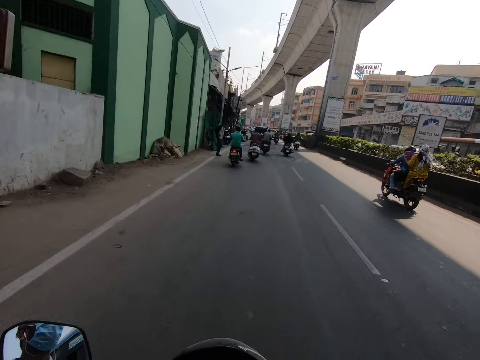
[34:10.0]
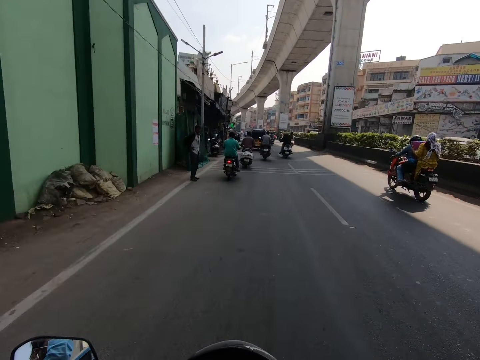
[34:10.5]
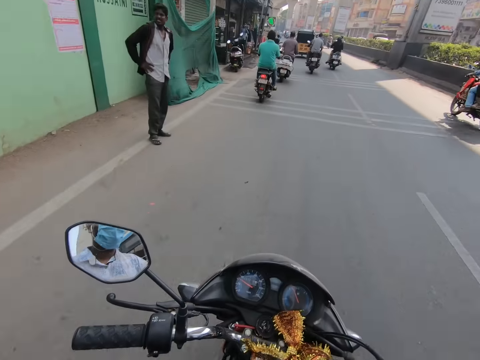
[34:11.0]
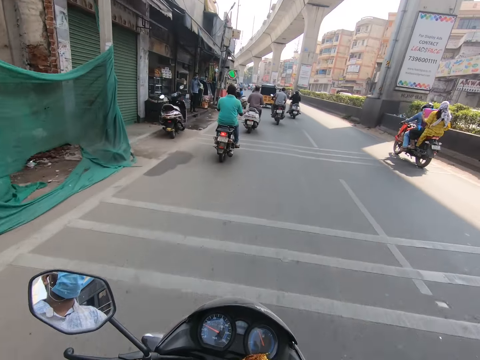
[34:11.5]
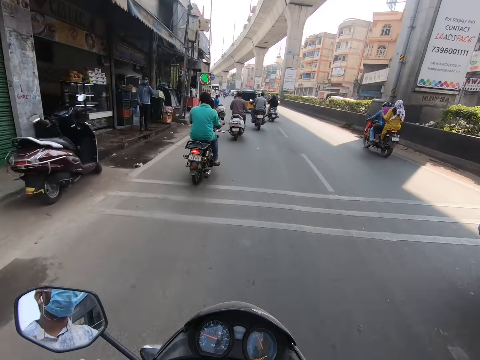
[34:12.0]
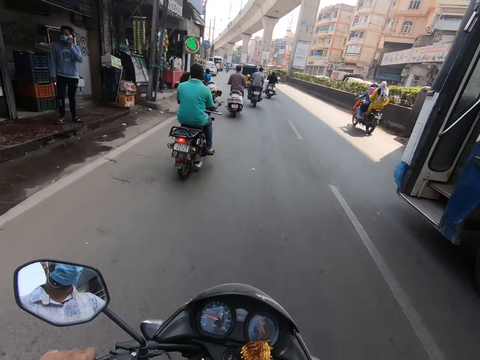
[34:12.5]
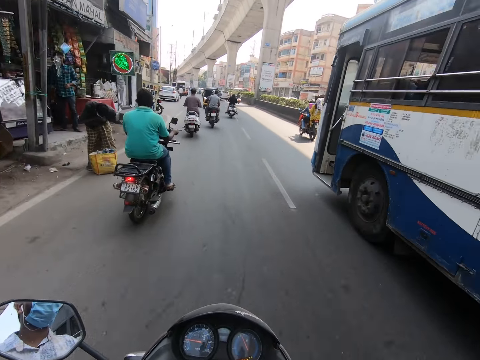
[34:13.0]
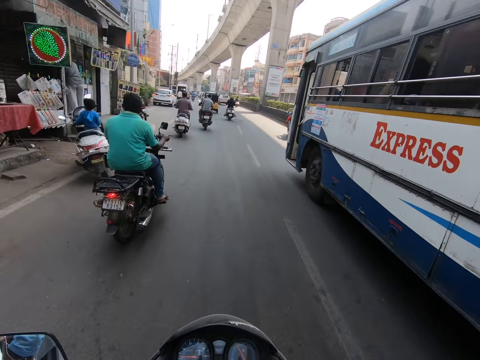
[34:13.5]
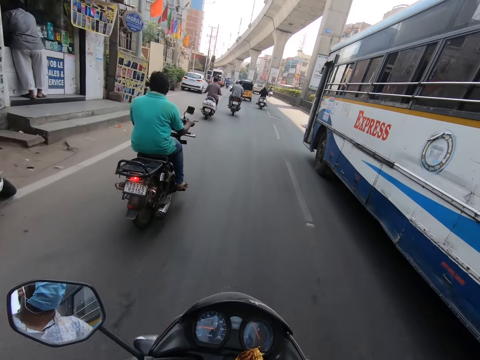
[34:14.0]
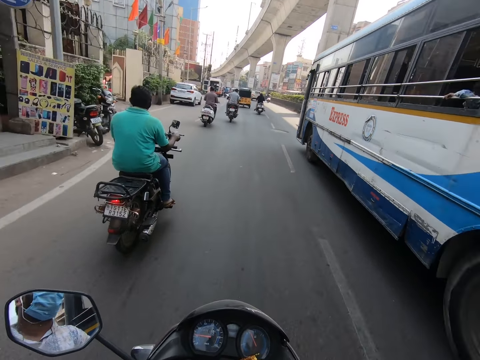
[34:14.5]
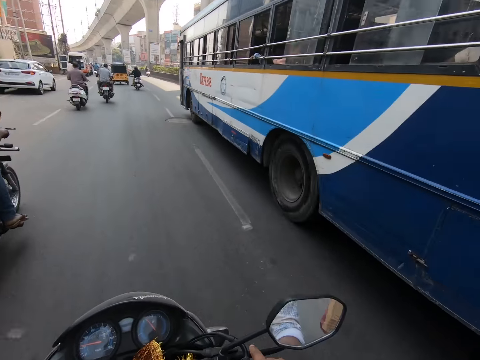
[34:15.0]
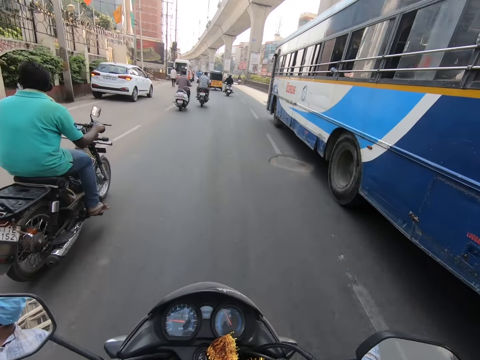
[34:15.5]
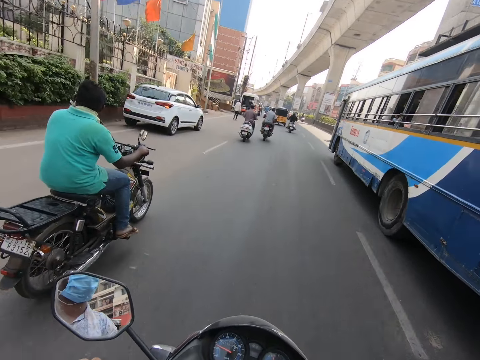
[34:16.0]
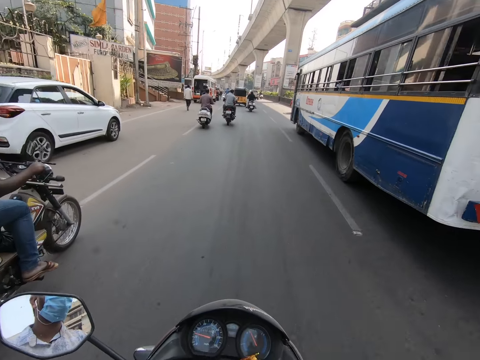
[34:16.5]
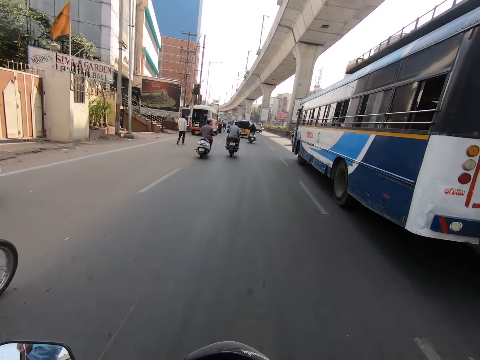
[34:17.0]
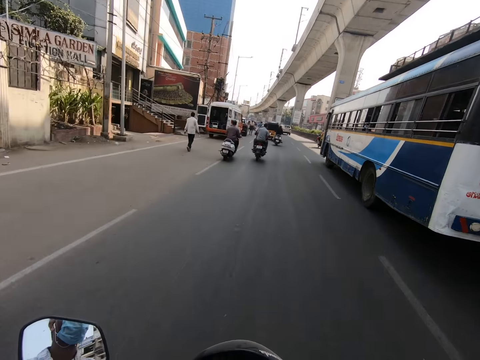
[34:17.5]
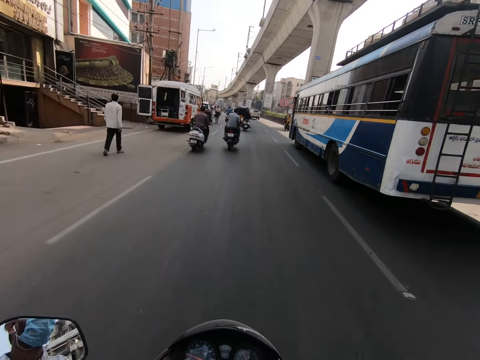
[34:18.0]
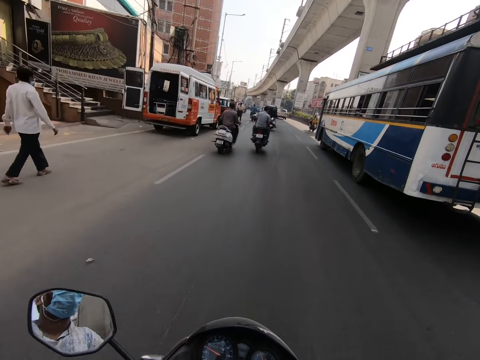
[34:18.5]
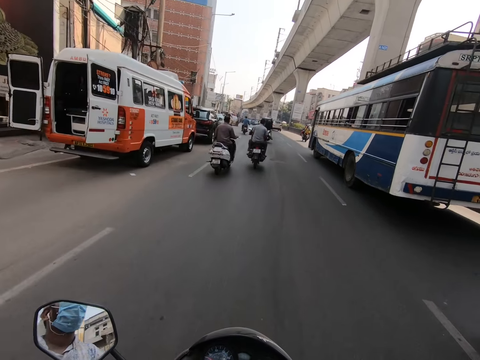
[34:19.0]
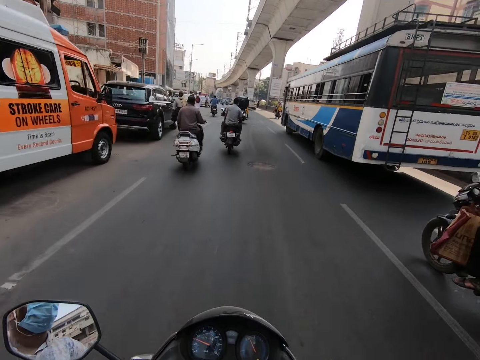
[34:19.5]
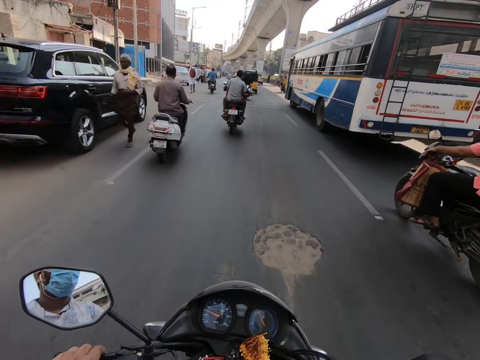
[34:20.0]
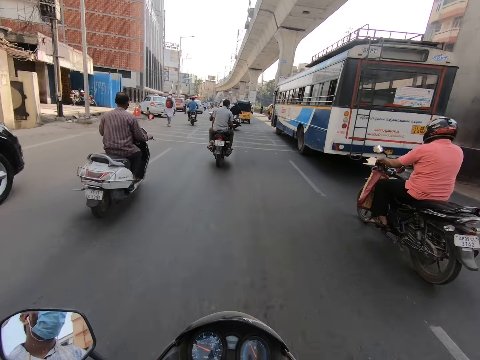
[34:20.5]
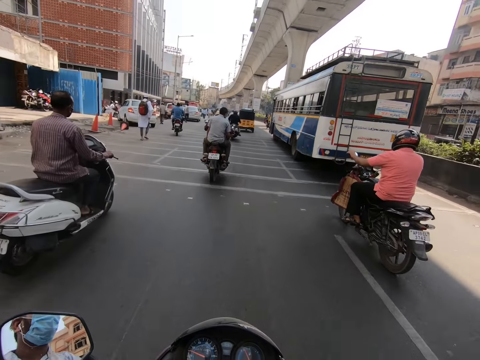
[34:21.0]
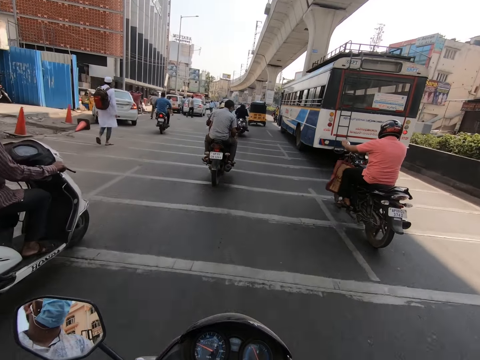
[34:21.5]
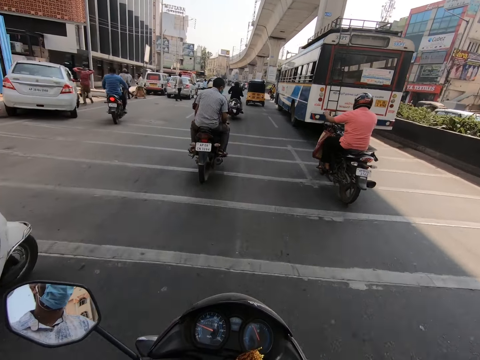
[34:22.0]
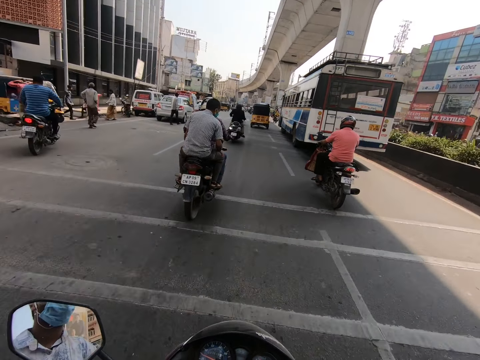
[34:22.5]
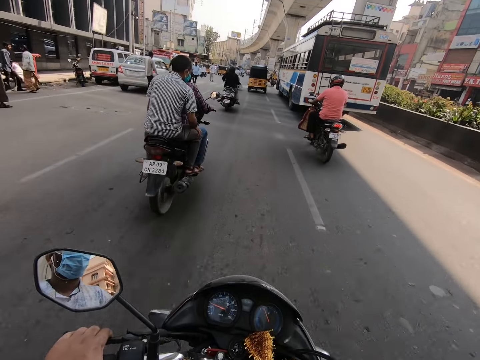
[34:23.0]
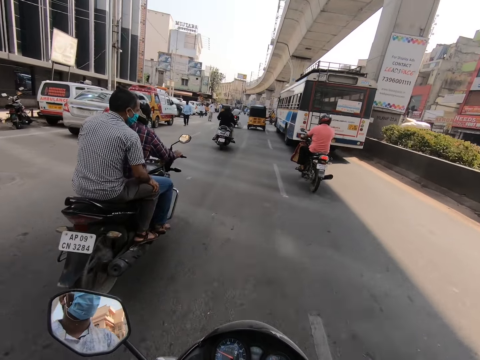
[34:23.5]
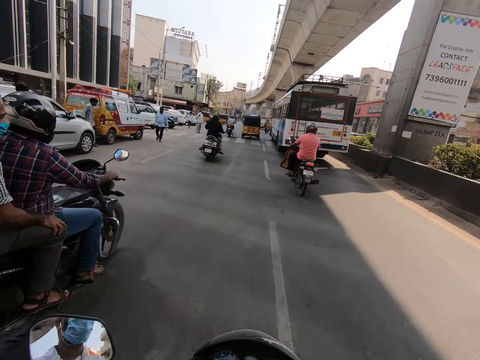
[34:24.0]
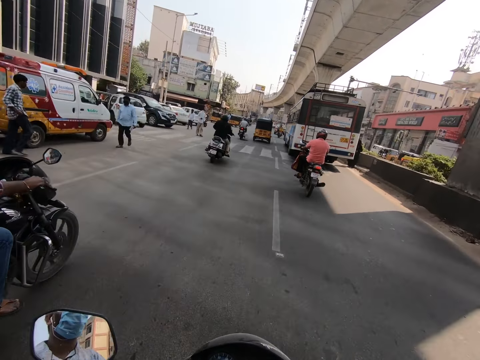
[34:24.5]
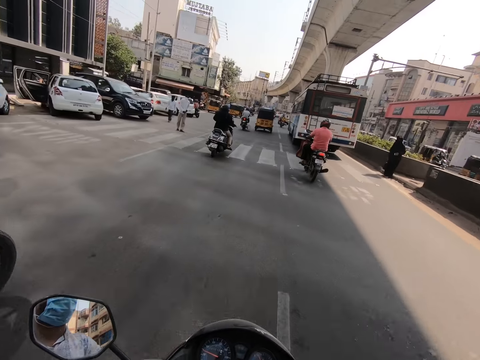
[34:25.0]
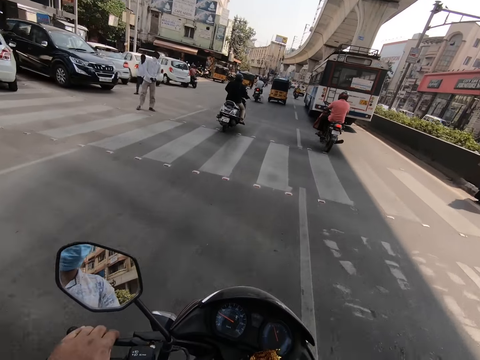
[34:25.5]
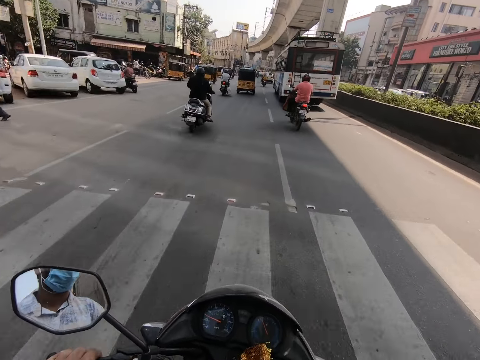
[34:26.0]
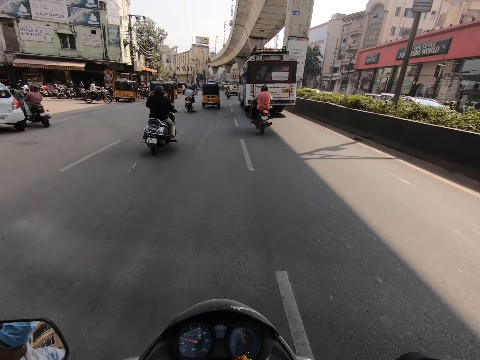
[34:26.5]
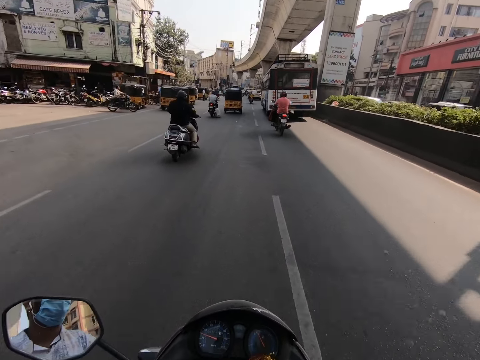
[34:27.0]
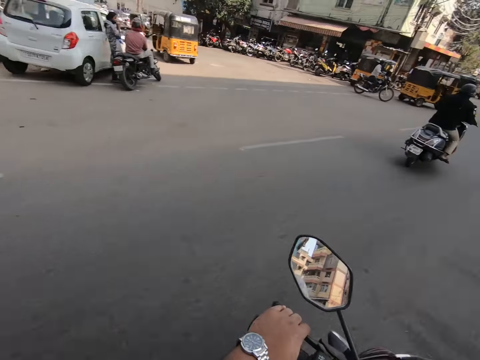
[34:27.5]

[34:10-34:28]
A white bus rides past the camera wearer. The camera wearer rides the motorcycle with both hands. They ride past a black motorcycle. A black motorcycle rides past the camera wearer. The camera wearer rides past a white motorcycle. They ride past a black motorcycle.

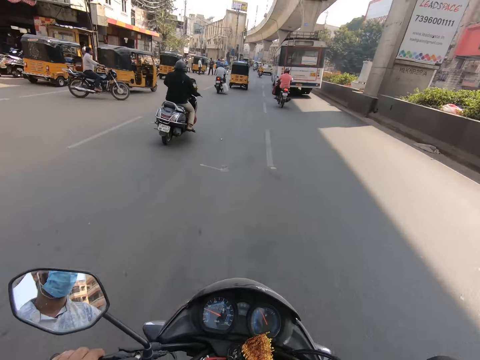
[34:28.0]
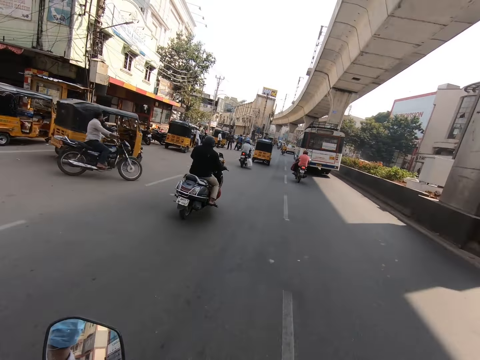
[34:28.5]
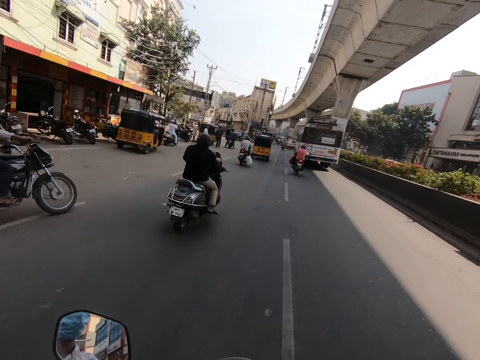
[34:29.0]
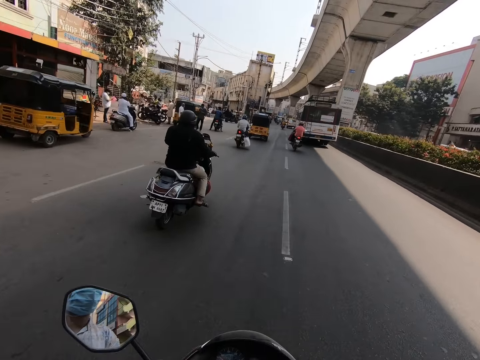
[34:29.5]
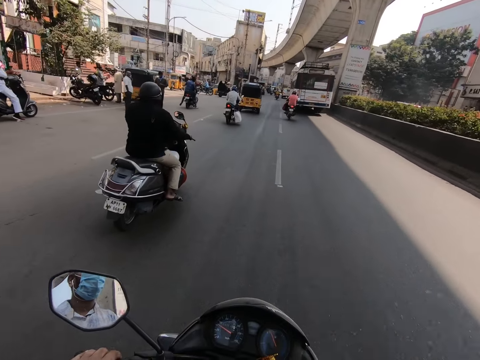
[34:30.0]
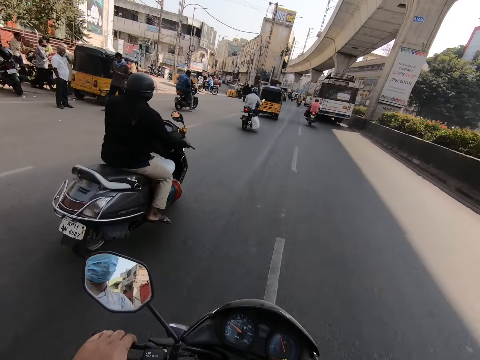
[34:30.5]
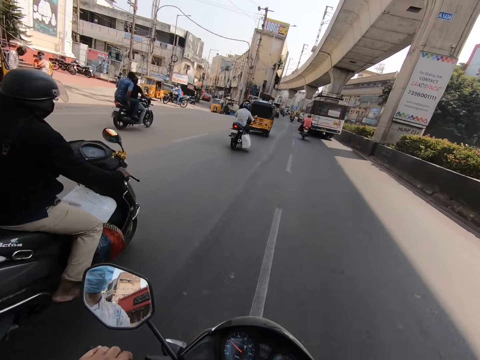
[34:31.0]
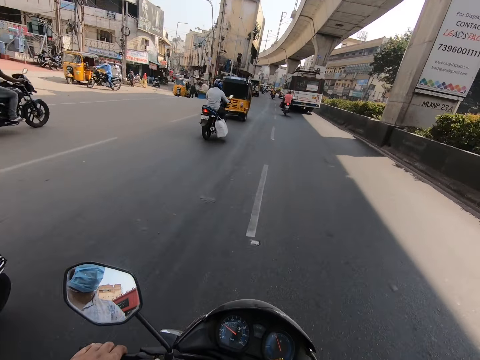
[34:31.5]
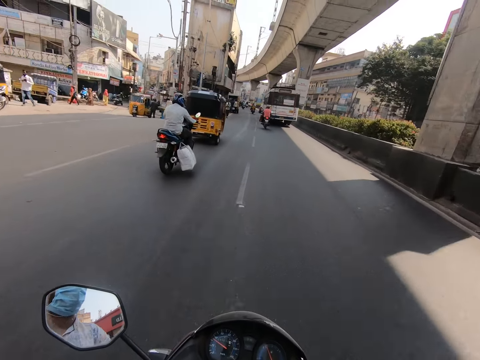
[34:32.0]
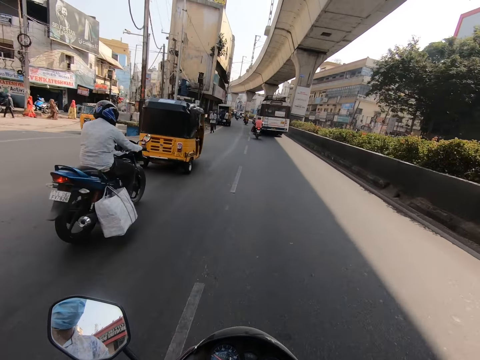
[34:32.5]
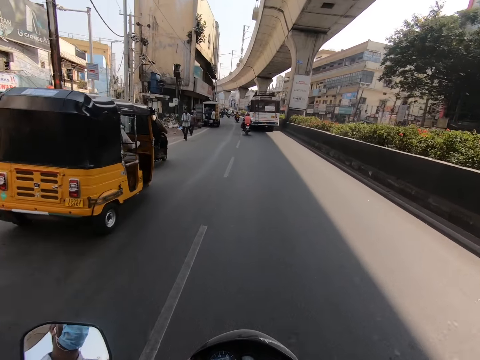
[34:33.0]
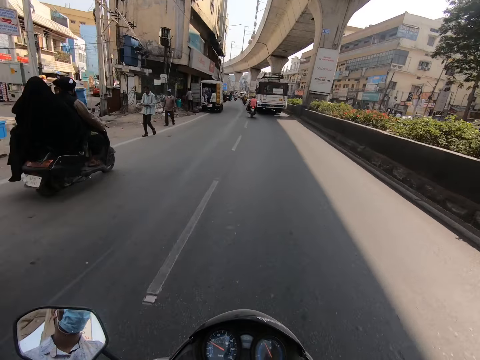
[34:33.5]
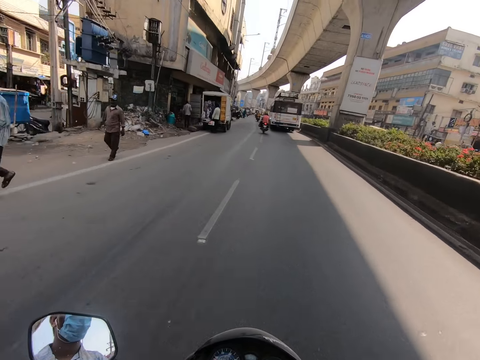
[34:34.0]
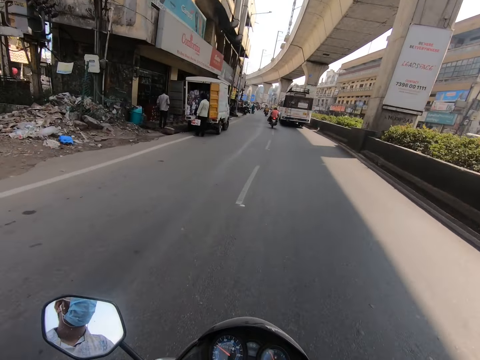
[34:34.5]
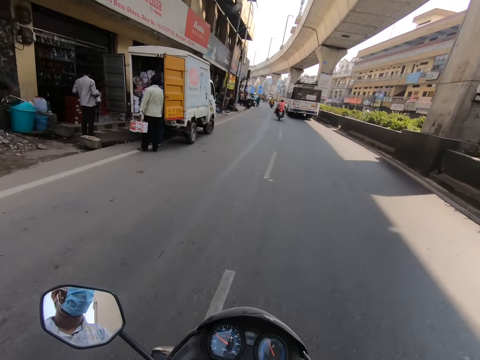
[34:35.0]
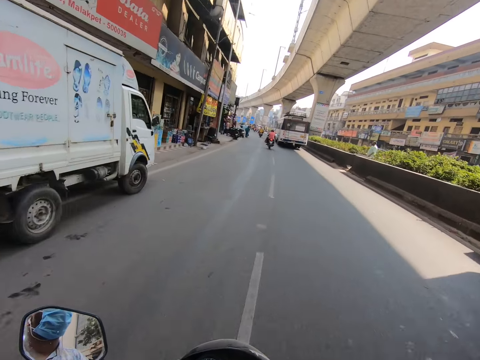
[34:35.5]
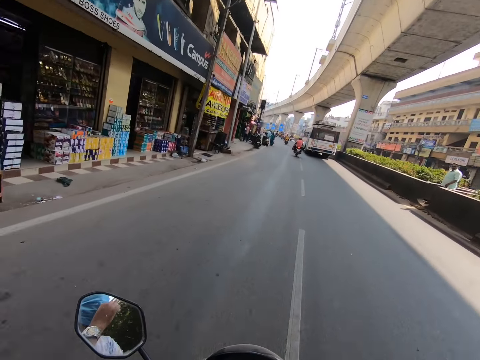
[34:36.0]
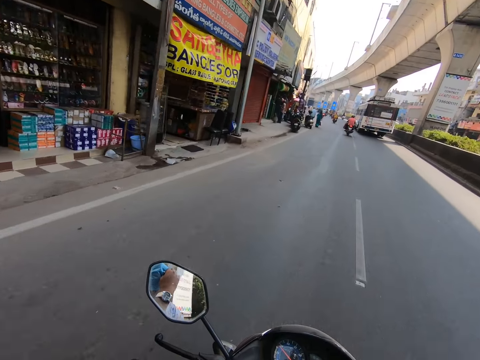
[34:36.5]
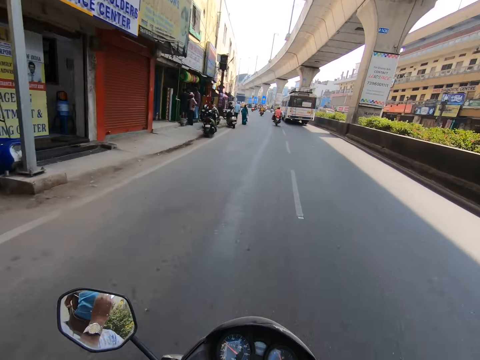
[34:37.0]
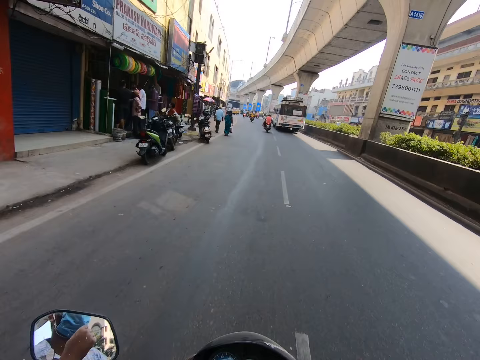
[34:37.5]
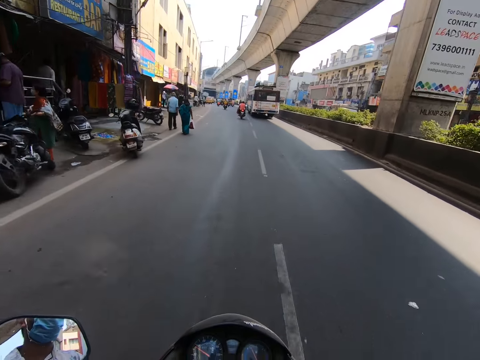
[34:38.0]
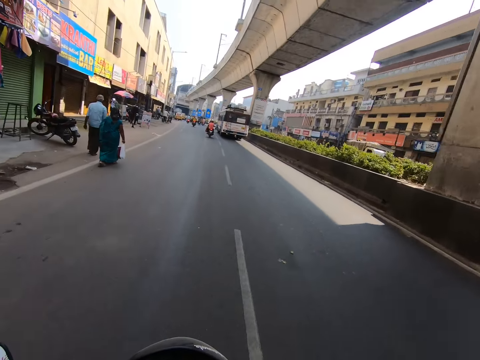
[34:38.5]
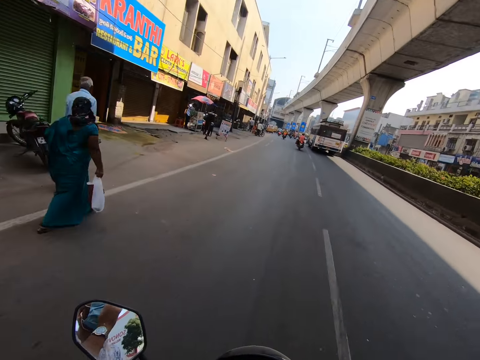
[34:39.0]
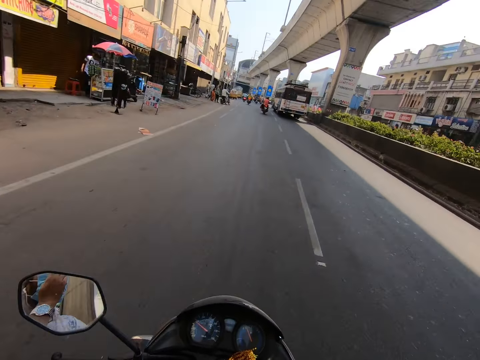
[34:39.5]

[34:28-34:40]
The camera wearer rides past a silver motorcycle. He rides past a blue motorcycle. He rides past a yellow tricycle. He rides past a black motorcycle. He rides the motorcycle with his right hand and adjusts the facemask on his face with his left hand.
